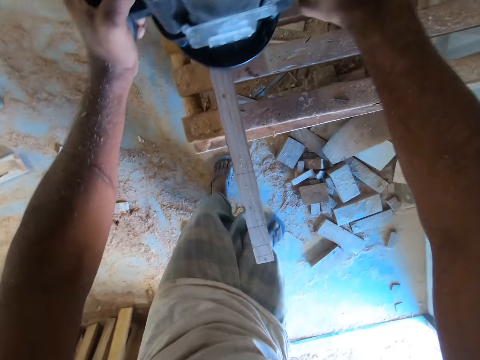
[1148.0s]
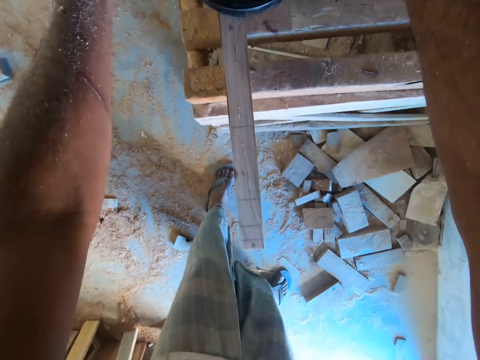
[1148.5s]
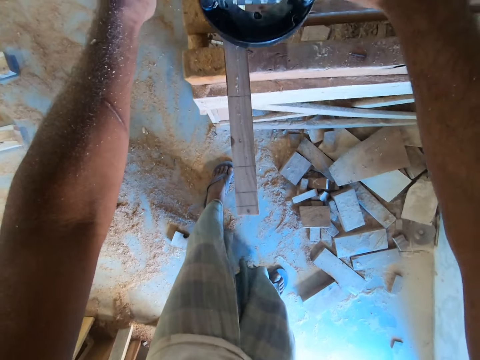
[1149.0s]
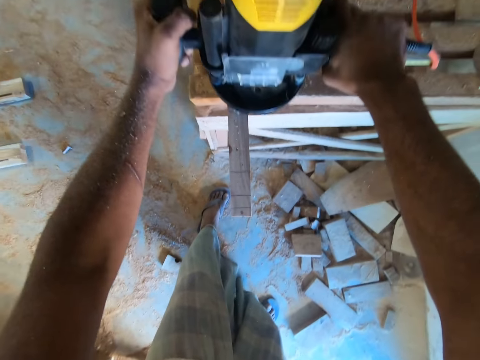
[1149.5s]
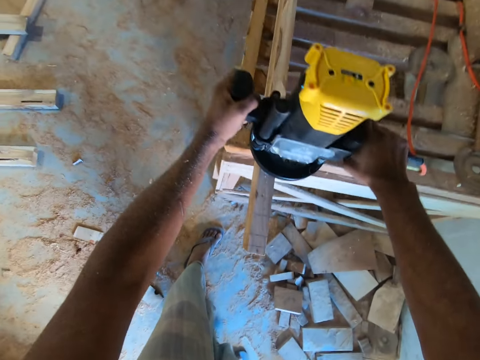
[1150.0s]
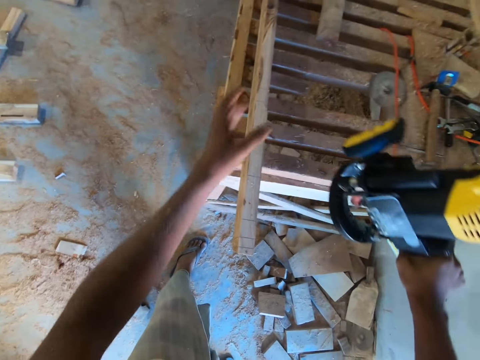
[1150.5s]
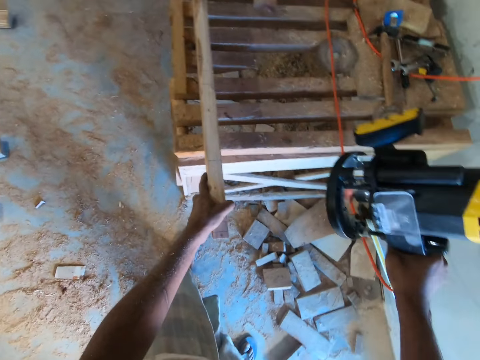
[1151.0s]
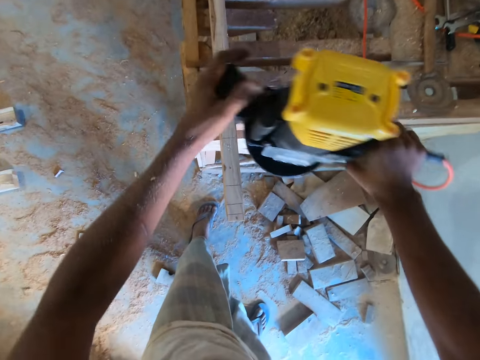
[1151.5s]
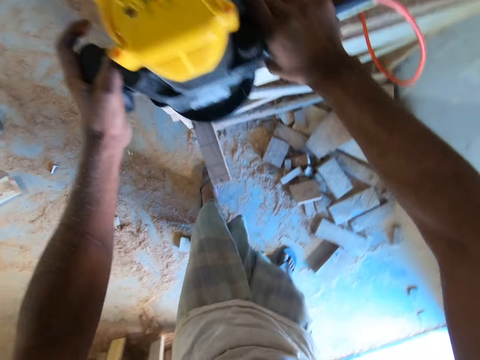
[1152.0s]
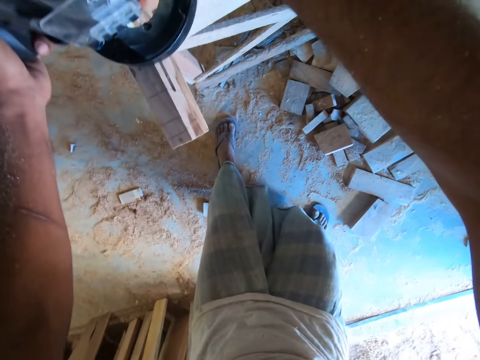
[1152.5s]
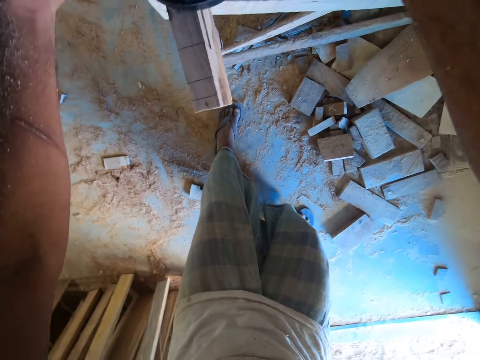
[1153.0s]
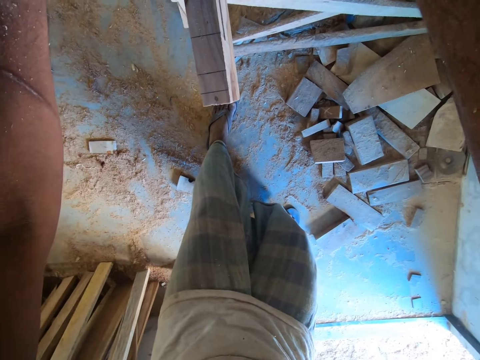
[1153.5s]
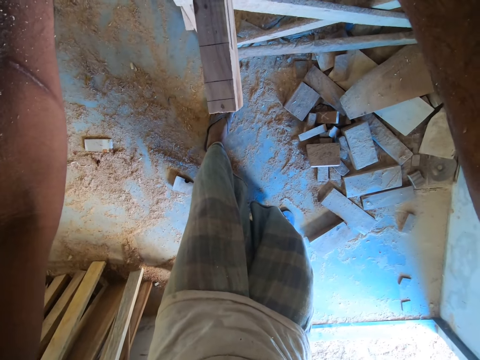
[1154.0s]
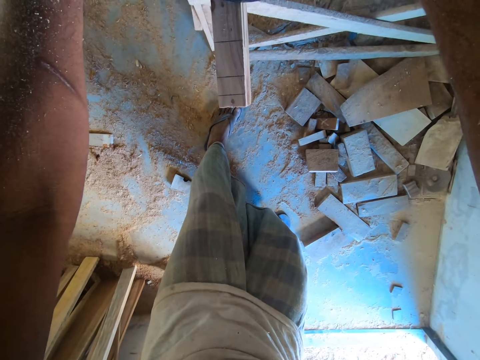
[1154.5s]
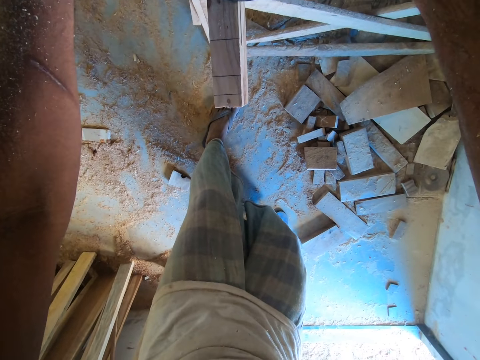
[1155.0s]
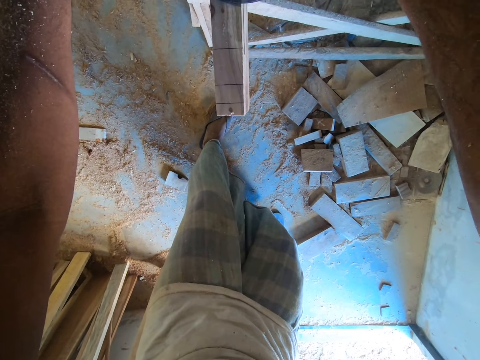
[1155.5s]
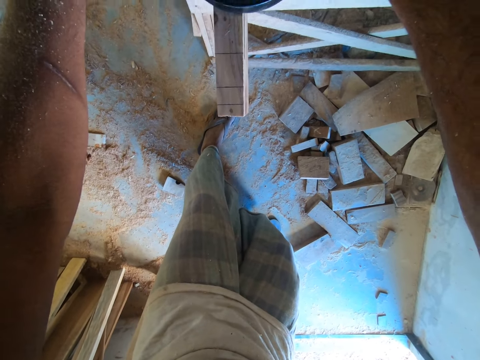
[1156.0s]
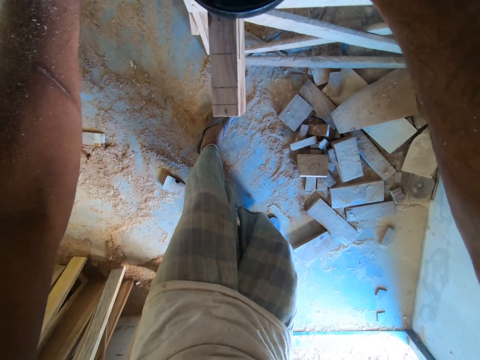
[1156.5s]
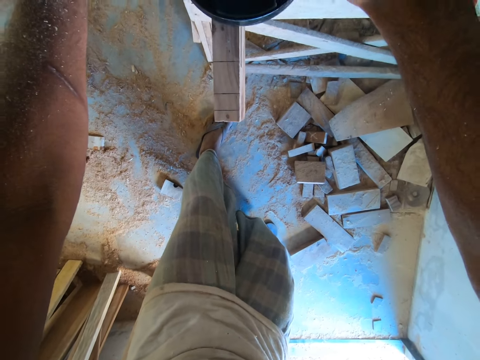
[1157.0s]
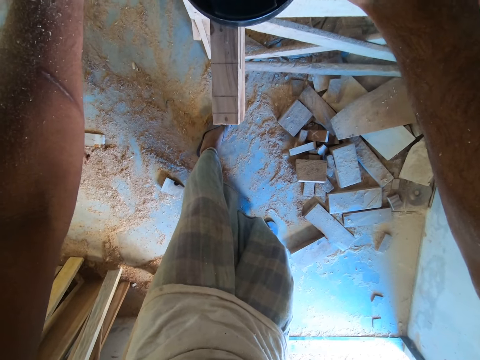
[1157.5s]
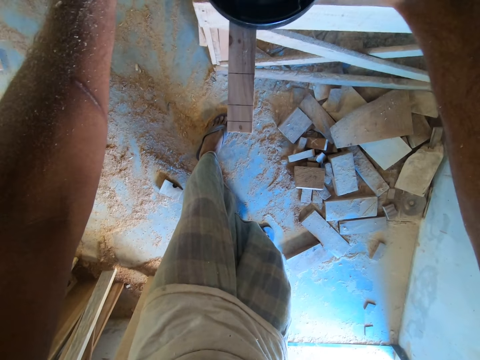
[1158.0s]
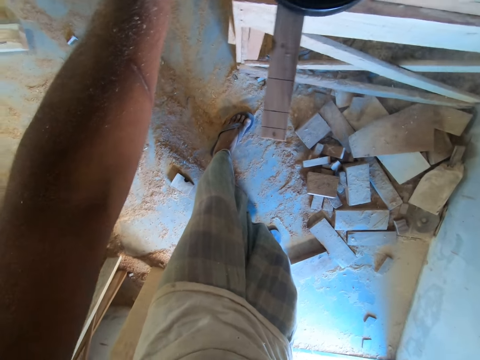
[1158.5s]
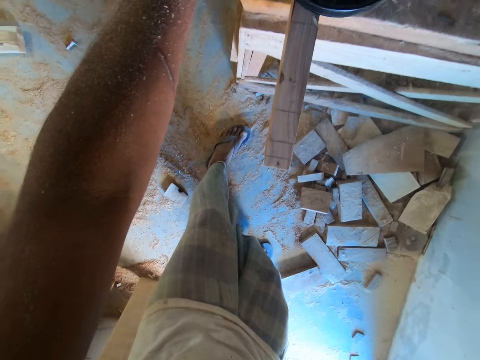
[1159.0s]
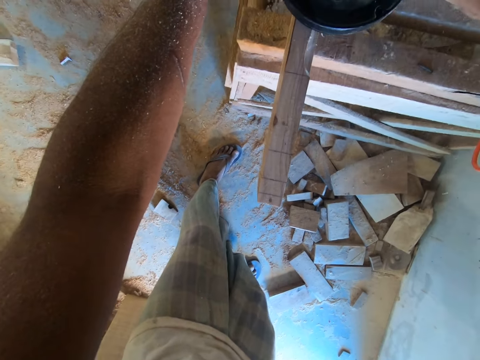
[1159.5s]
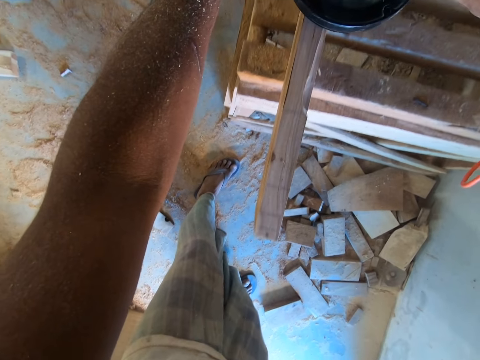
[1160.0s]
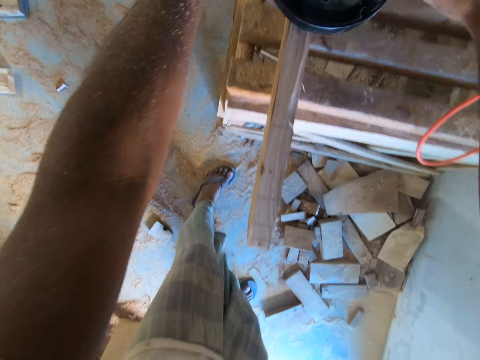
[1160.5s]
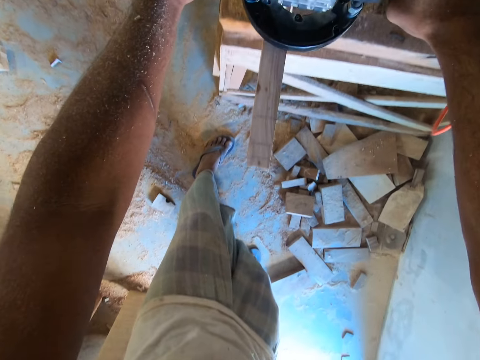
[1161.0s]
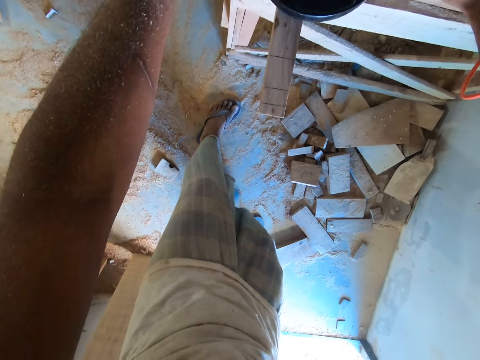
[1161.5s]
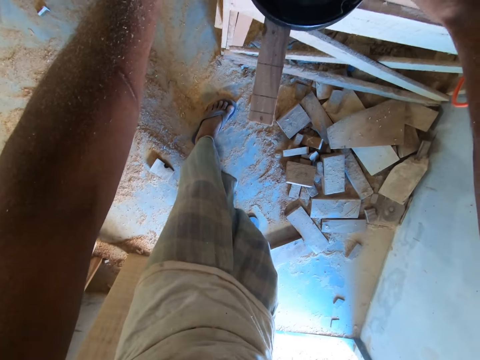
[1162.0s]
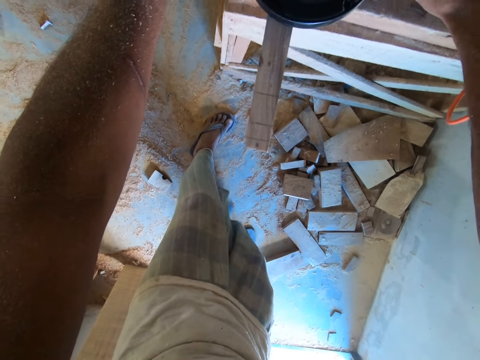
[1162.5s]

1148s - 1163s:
The camera wearer lifts the wood router from the plank of wood on the wooden frame with both hands. He holds the wood router with his right hand. He adjusts the plank of wood on the wooden frame with his left hand. He holds the timber. He holds the wood router with both hands. He cuts a part of the plank of wood on the wooden frame with the wood router in both hands. He sands the timber.

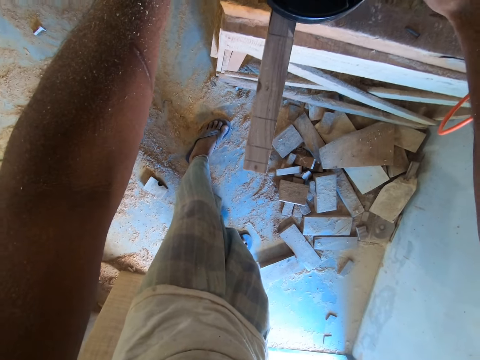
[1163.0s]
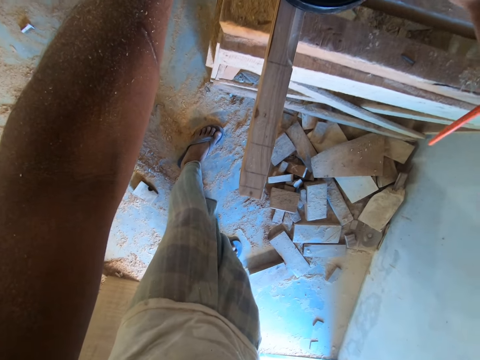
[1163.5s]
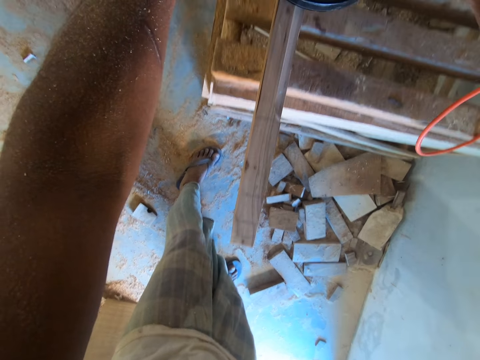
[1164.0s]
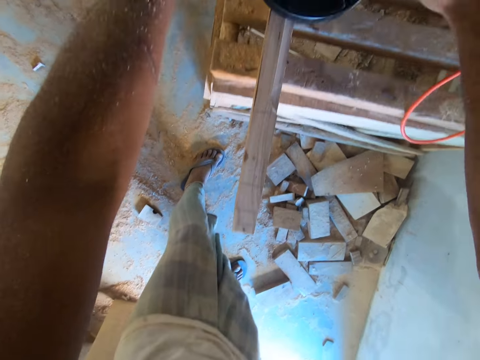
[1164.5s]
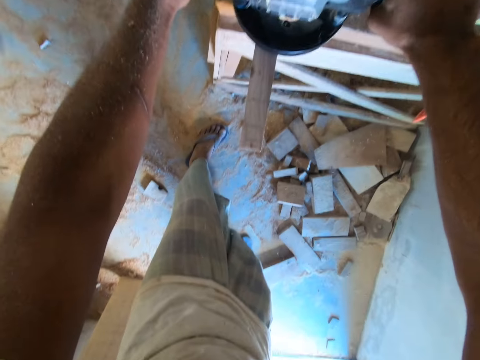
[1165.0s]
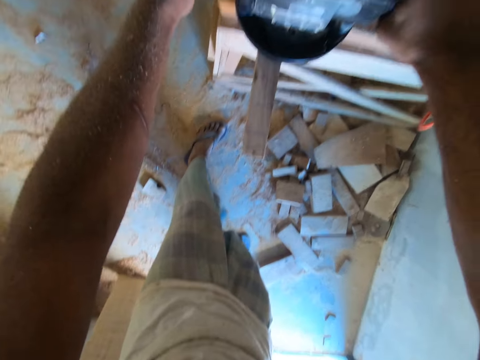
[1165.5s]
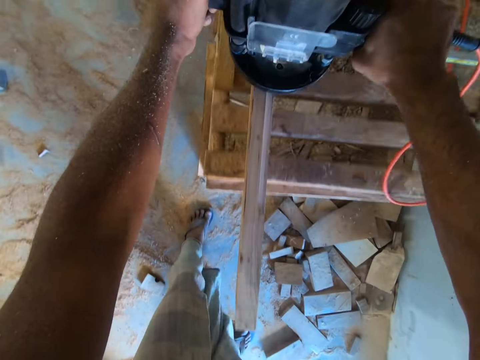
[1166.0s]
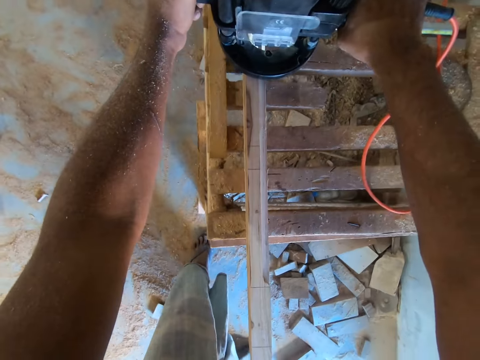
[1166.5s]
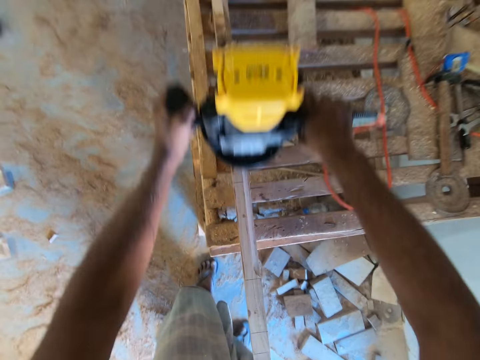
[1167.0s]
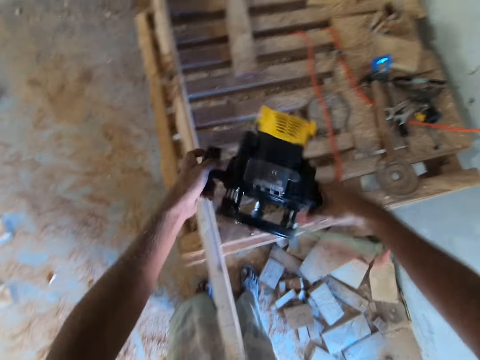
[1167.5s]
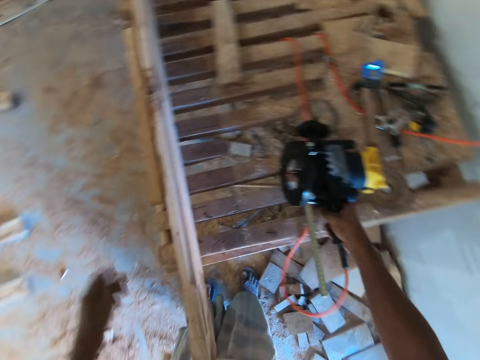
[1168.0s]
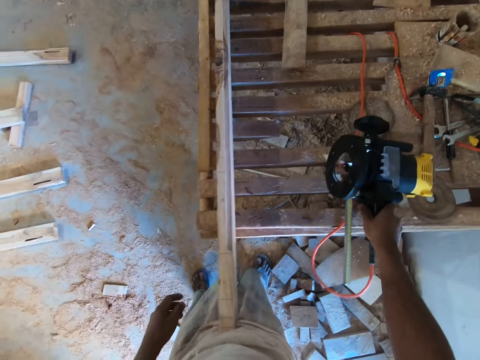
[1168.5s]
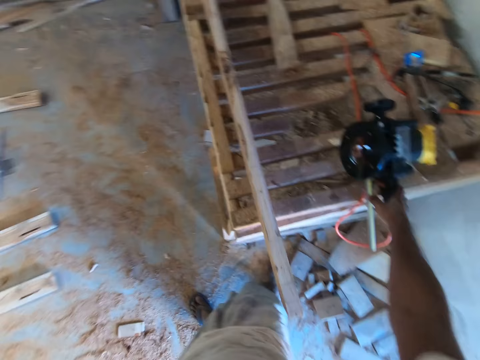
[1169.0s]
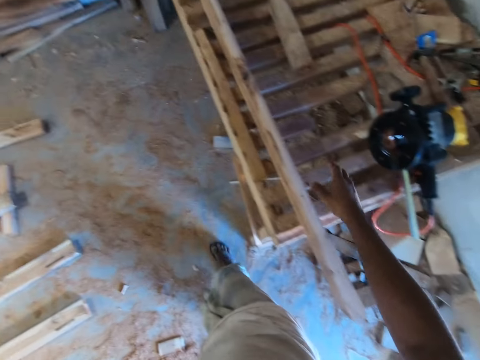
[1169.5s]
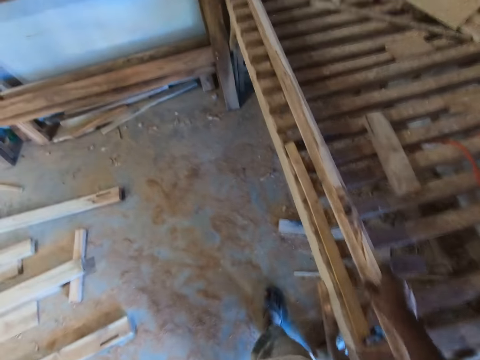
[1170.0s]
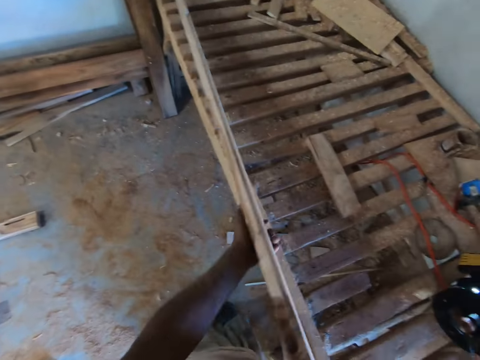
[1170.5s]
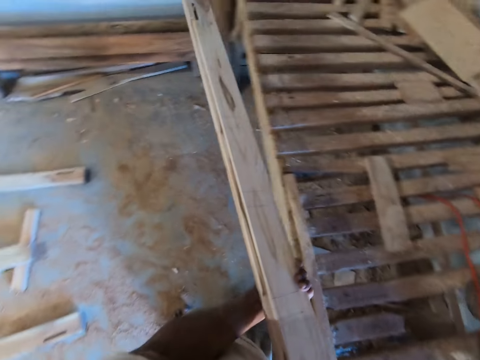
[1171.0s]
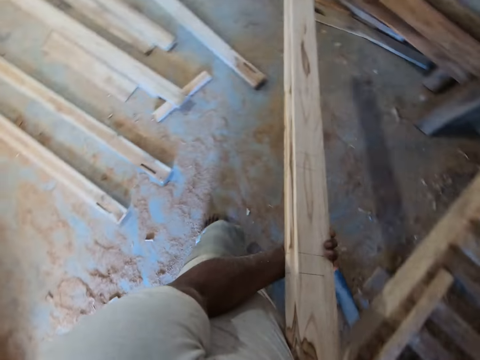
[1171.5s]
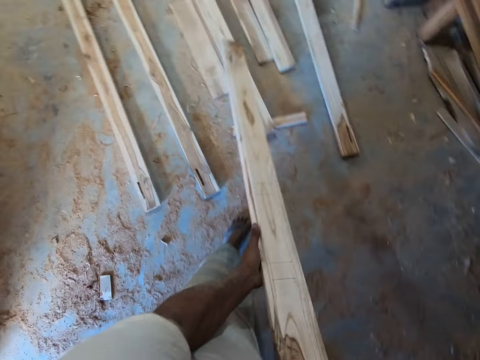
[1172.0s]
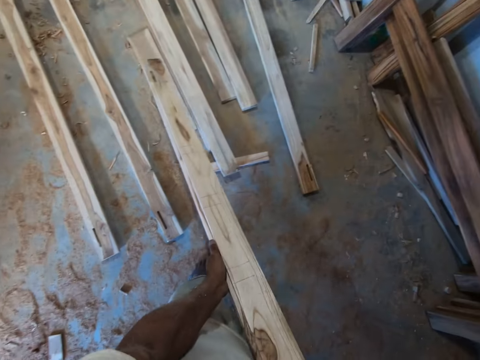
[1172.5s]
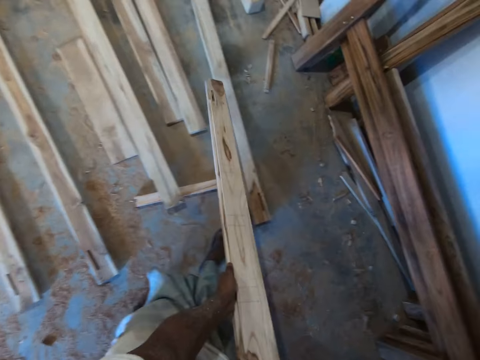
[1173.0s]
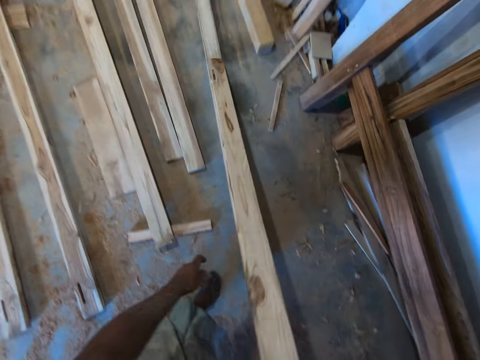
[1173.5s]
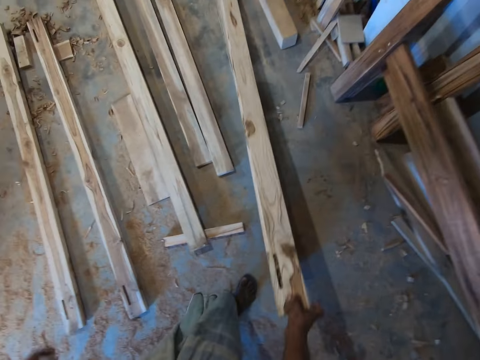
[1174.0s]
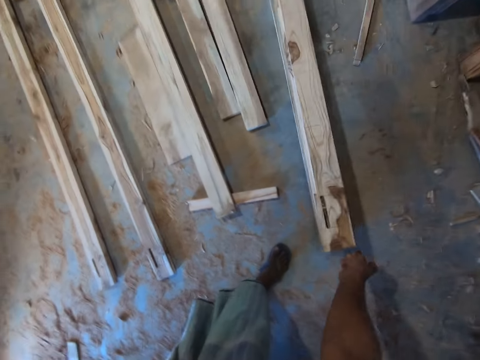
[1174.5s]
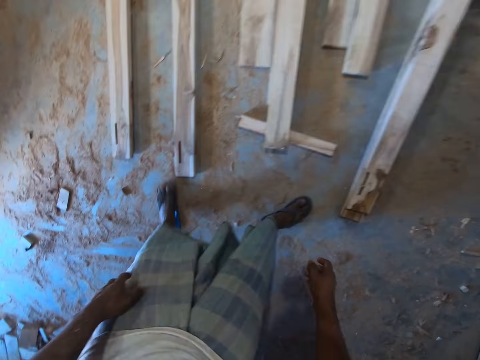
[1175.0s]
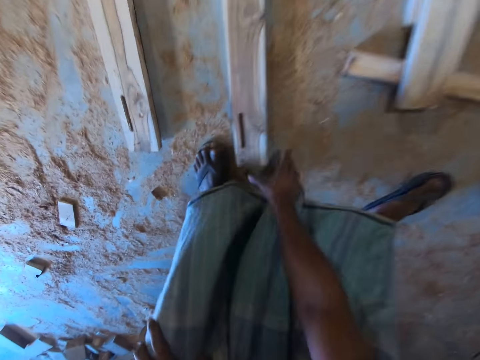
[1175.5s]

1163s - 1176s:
The camera wearer lifts the wood router from the plank of wood on the wooden frame with both hands. He holds the wood router with his right hand. He drops the wood router on the wooden frame with his right hand. He holds the plank of wood on the wooden frame with his right hand. He lifts the plank of wood from the wooden frame with his right hand. He lifts the plank of wood off the wooden frame with both hands. He slides the plank of wood onto the plank of wood on the floor with both hands. He slides the plank of wood onto the plank of wood on the floor with his right hand. He drops the plank of wood on the plank of wood on the floor with his right hand.
